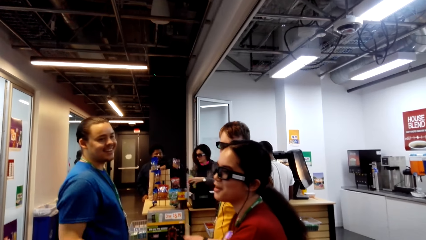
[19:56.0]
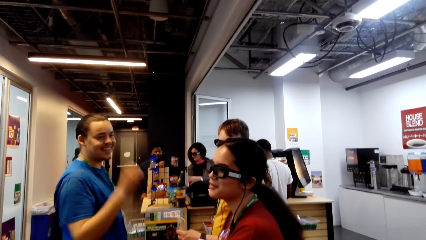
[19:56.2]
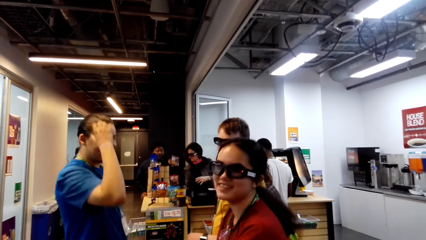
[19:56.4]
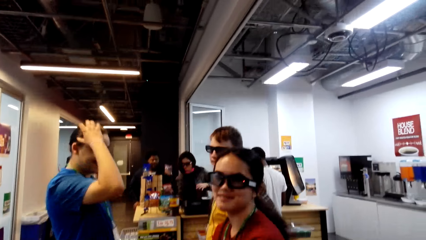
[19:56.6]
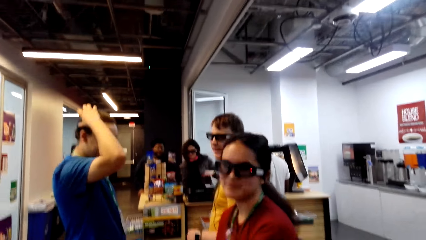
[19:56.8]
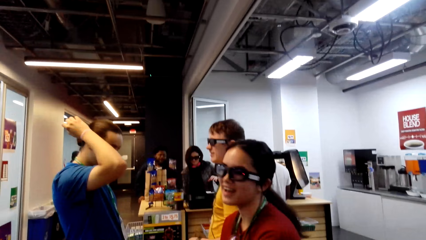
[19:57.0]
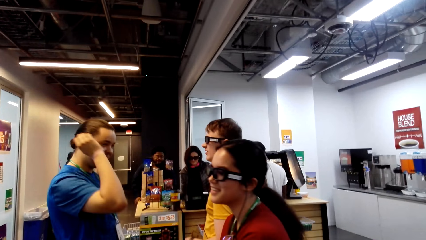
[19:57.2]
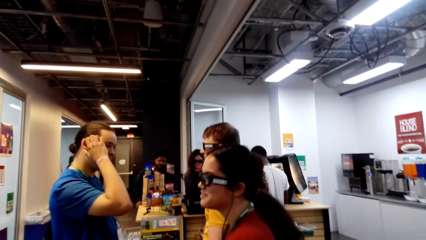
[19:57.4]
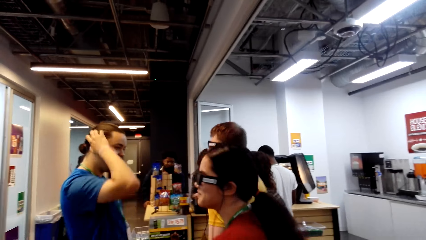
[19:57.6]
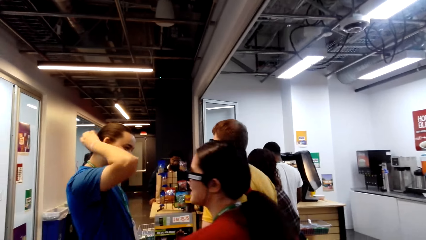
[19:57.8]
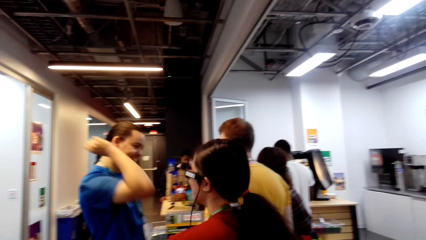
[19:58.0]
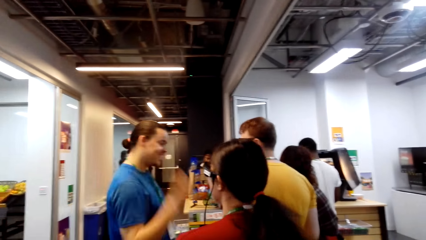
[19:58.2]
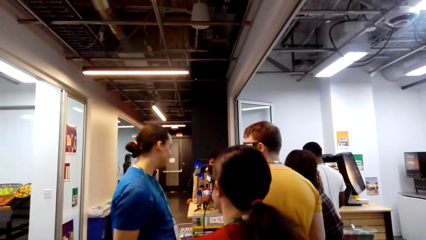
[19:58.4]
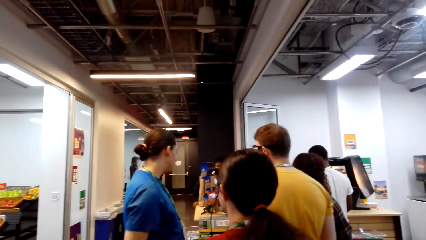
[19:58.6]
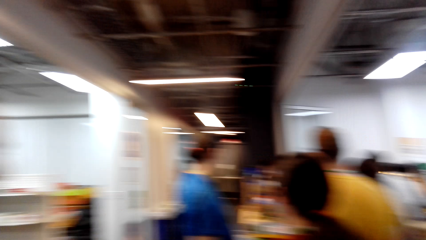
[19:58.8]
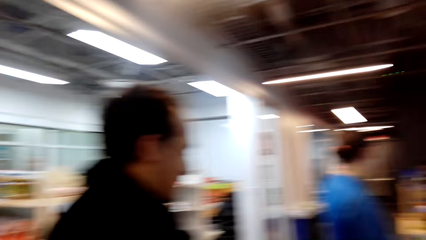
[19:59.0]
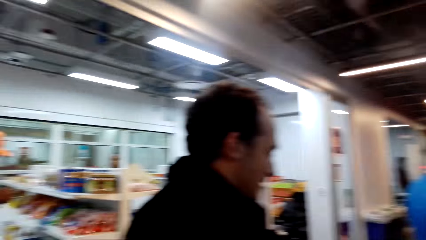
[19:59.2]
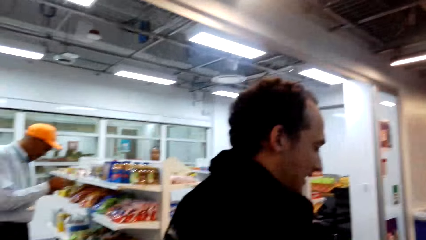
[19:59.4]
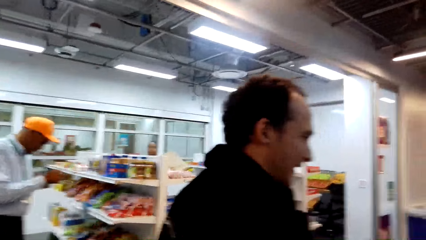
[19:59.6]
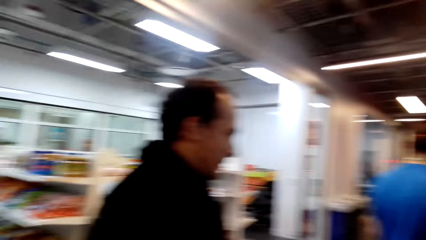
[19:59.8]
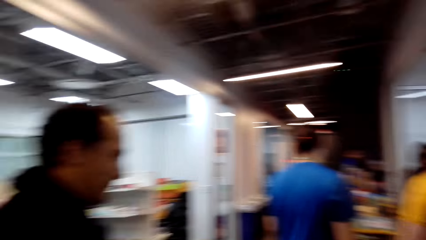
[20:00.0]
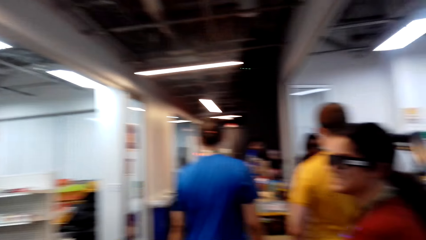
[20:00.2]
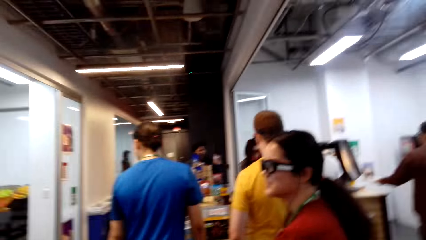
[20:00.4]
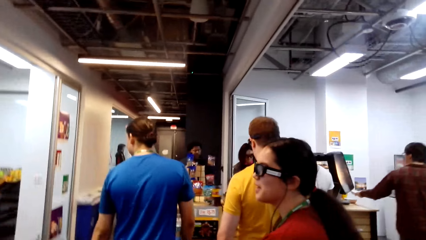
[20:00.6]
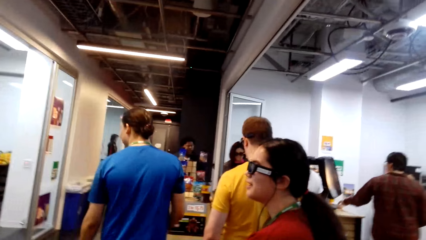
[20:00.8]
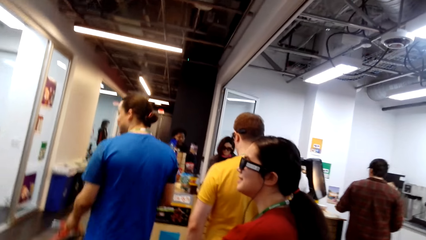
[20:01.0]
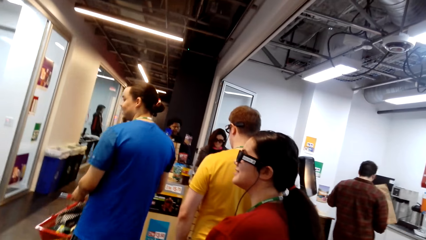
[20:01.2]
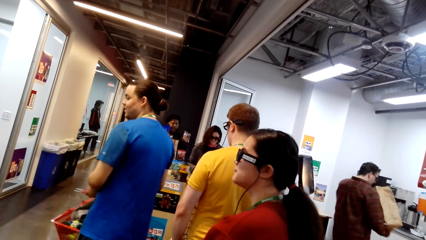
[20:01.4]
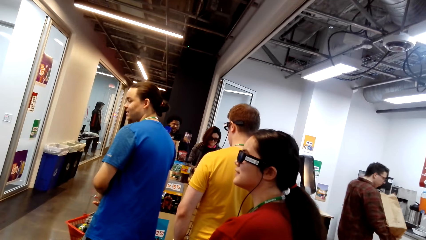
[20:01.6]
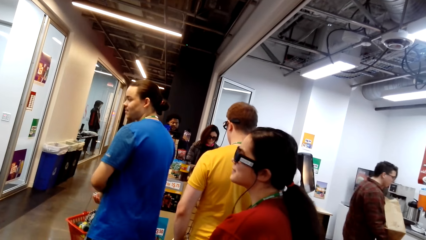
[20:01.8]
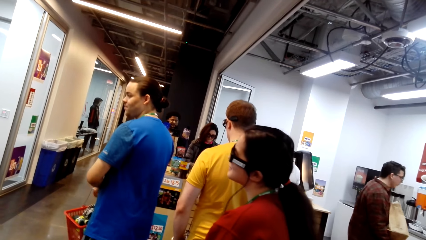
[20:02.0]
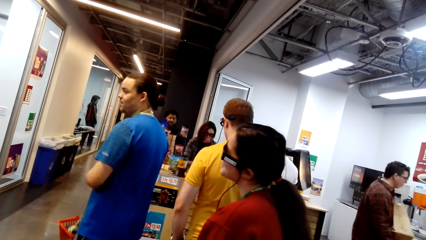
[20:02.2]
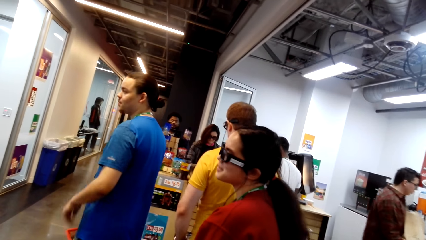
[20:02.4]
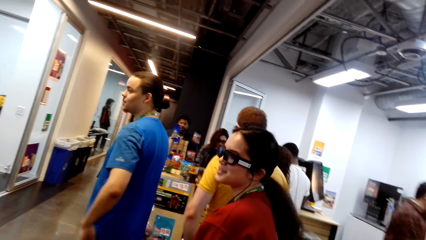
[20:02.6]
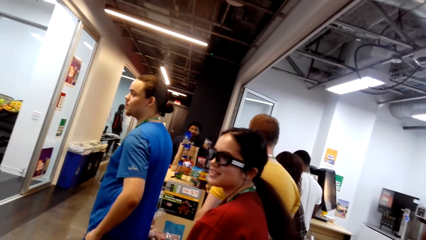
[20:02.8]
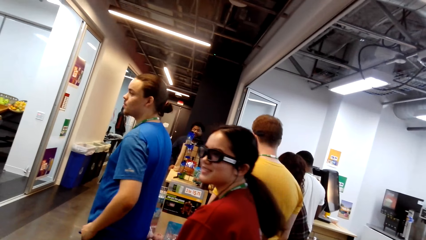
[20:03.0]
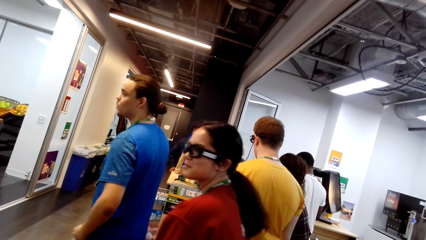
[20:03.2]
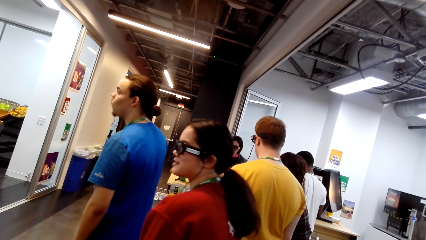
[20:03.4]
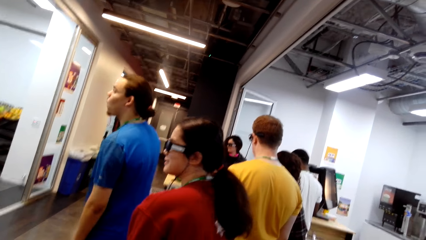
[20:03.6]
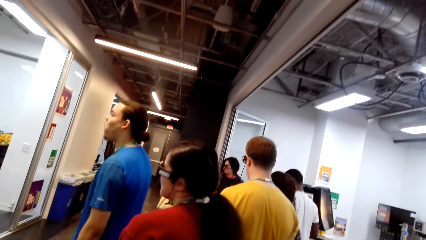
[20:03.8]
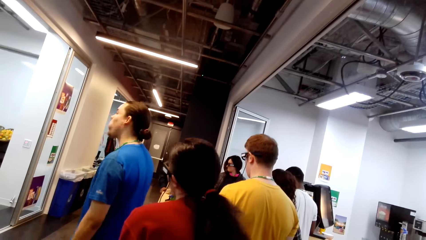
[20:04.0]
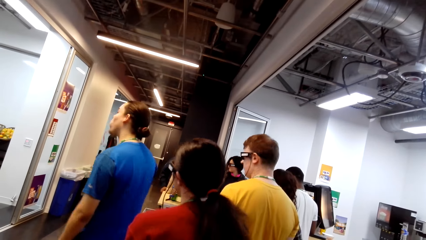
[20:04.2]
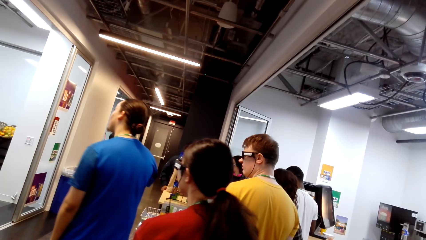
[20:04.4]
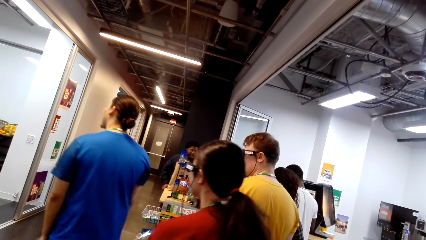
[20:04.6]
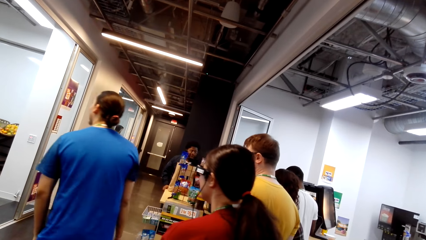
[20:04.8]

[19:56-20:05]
The camera wearer converses with a lady. They look around.

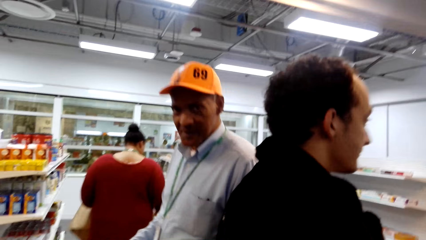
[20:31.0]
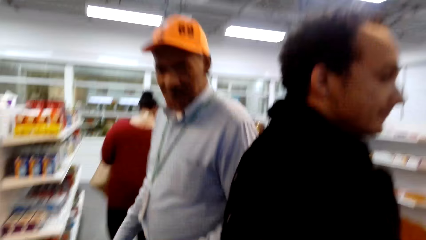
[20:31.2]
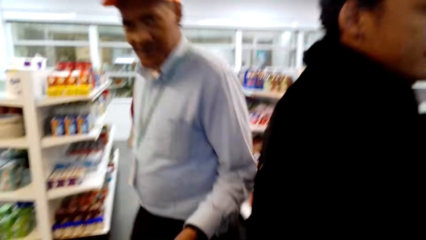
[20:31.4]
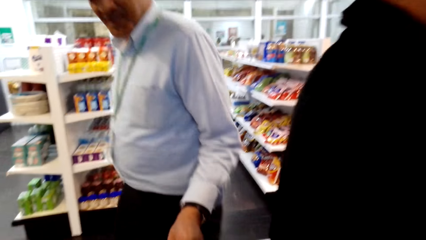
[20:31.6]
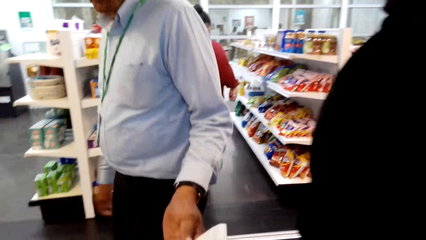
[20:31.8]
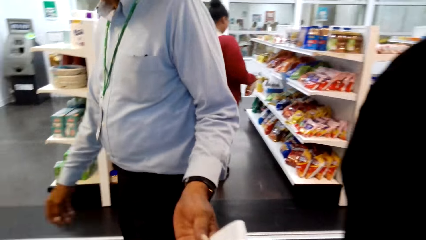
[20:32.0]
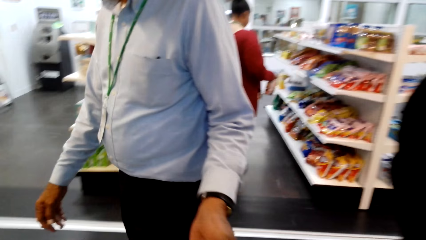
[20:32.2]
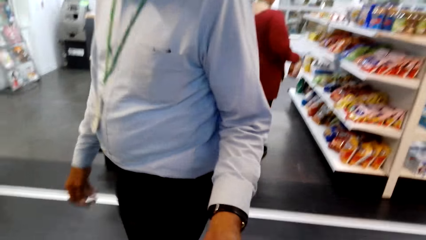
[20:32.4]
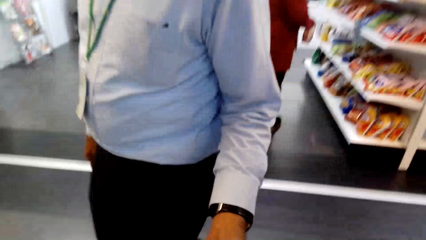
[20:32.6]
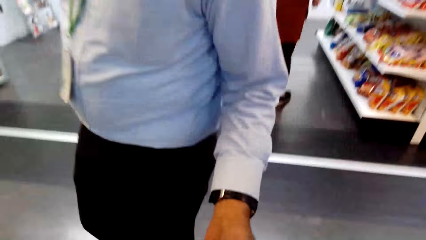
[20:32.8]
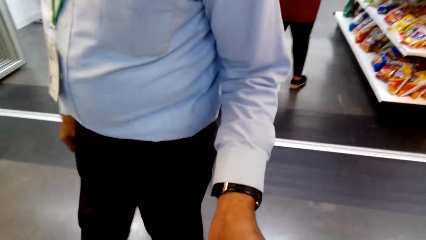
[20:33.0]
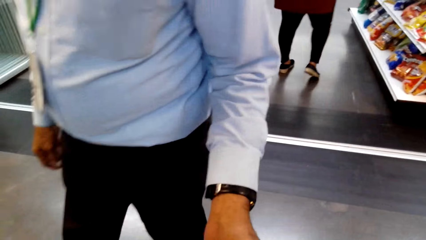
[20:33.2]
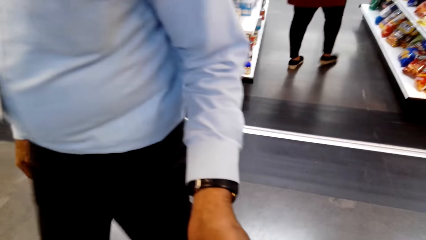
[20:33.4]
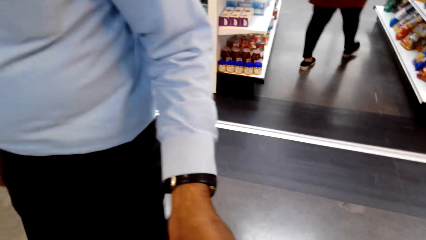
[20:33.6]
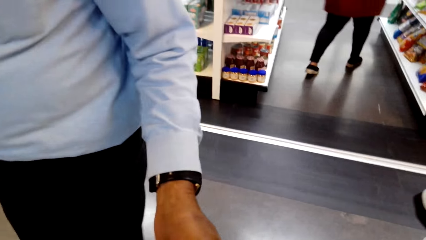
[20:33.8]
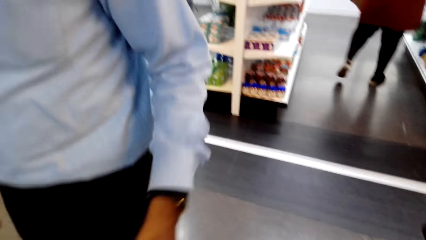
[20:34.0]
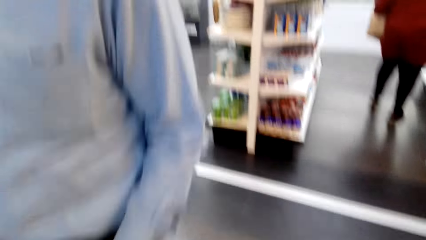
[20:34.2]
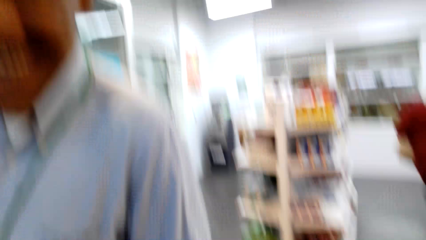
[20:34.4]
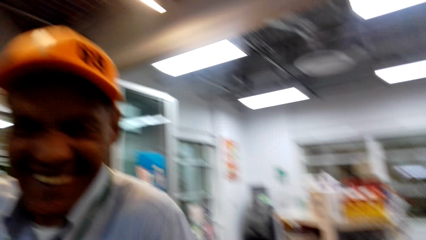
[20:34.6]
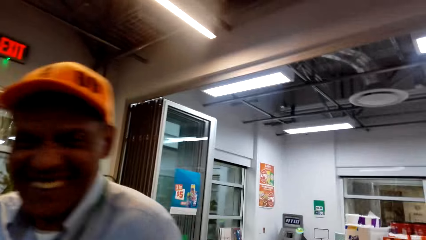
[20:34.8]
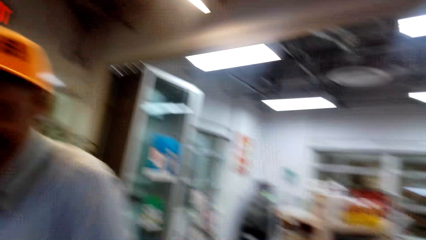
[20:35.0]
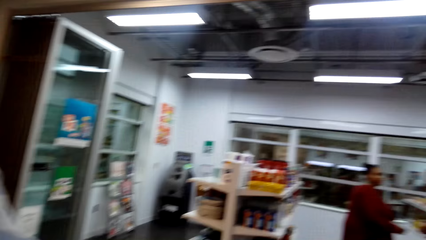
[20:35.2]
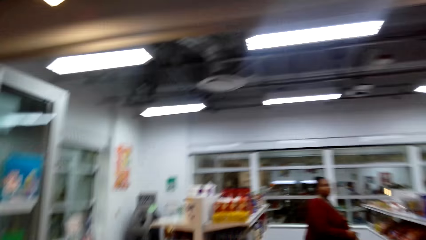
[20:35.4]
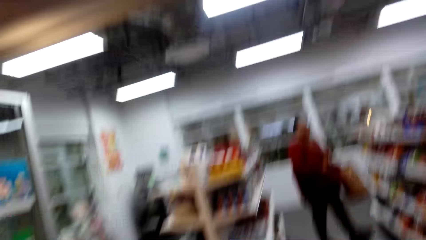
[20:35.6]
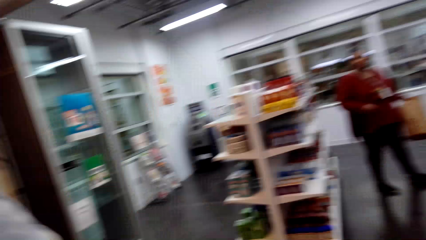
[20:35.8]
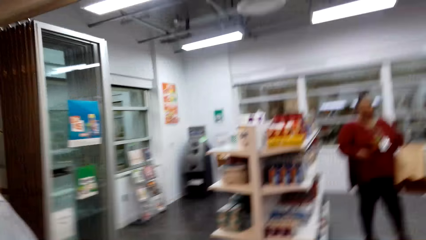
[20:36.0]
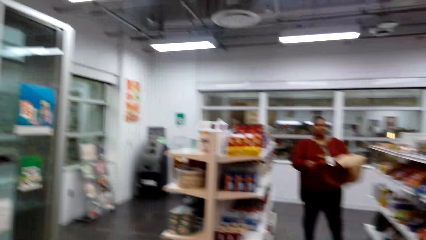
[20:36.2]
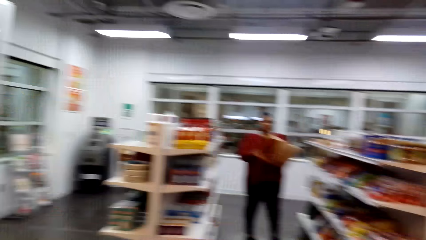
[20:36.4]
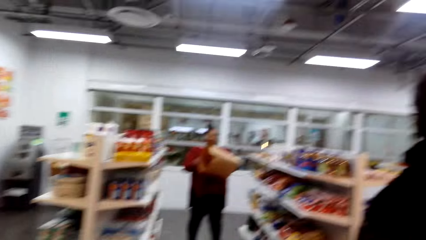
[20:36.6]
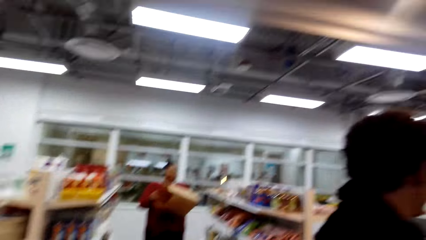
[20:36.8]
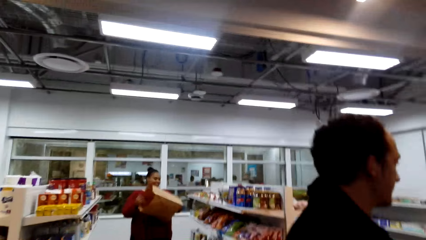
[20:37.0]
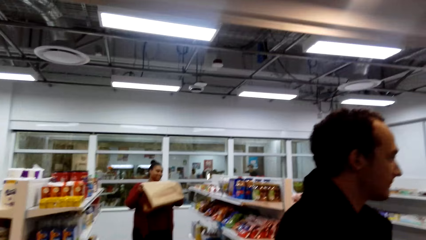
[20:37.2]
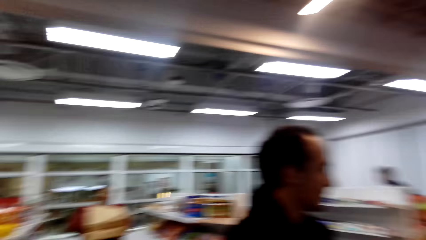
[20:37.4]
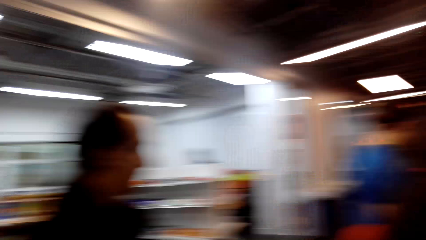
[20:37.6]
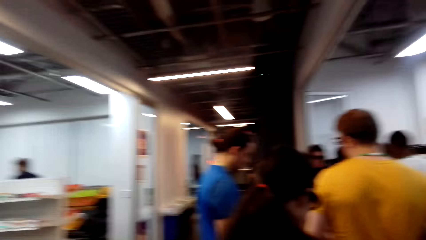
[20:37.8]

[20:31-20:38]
The camera wearer converses with a man. The man gives the camera wearer something. The camera wearer looks down.
